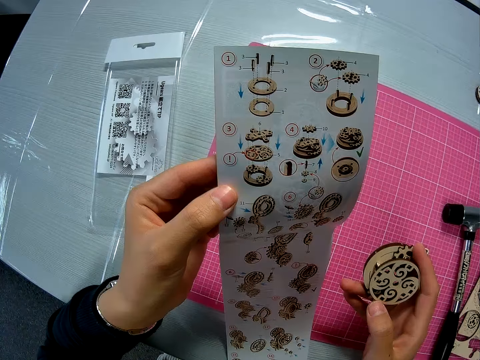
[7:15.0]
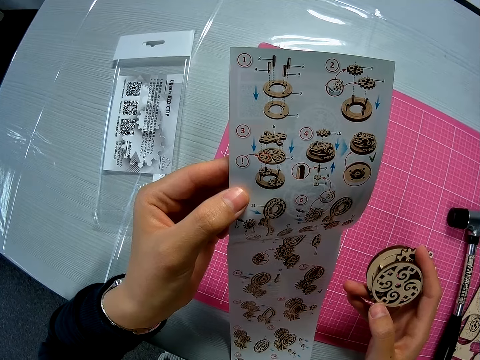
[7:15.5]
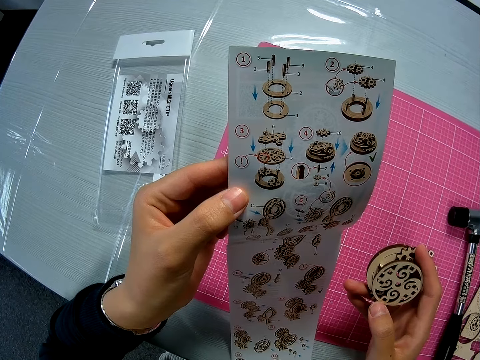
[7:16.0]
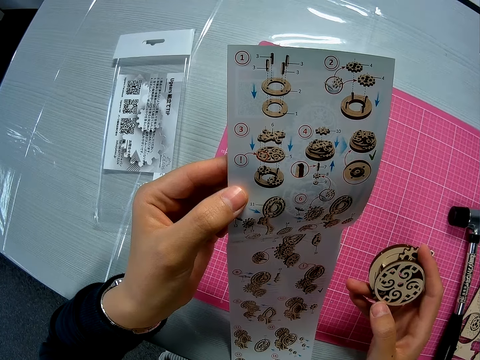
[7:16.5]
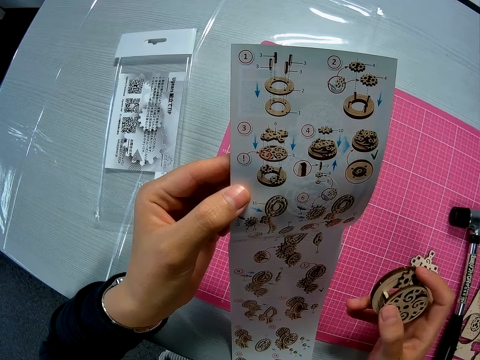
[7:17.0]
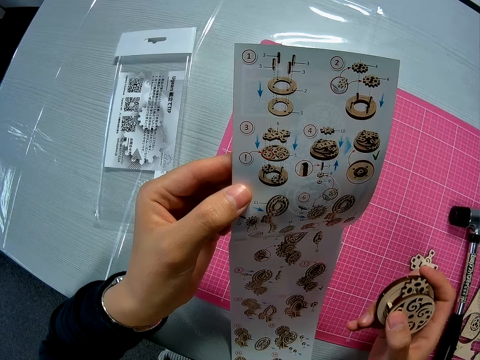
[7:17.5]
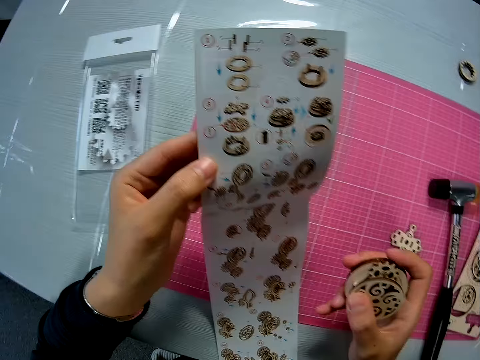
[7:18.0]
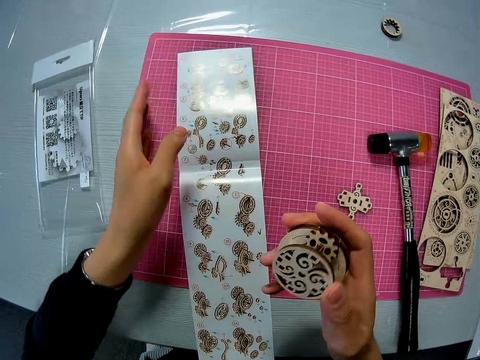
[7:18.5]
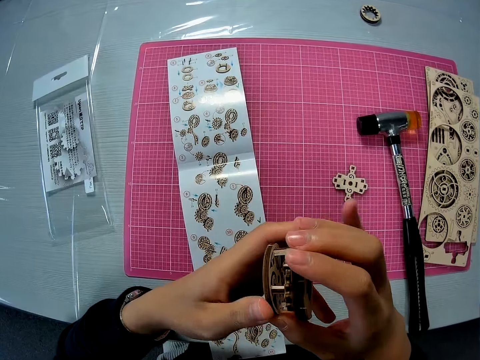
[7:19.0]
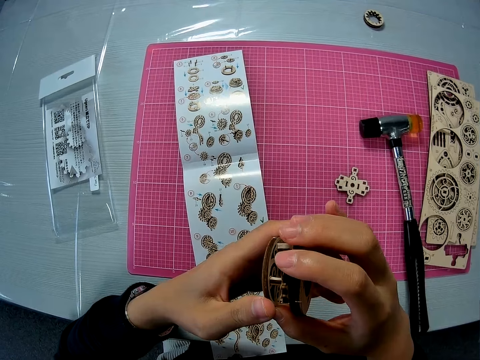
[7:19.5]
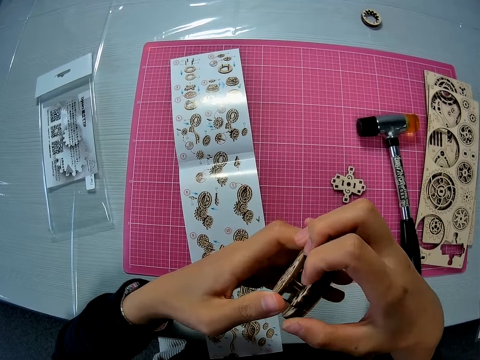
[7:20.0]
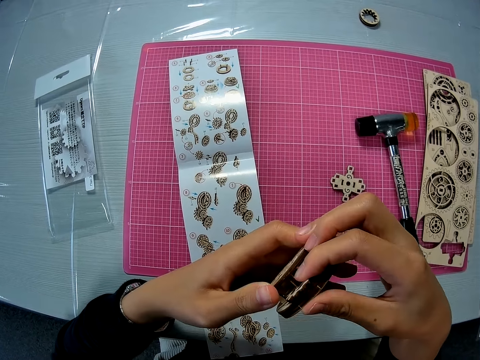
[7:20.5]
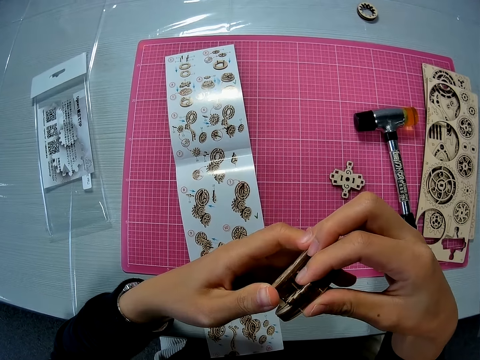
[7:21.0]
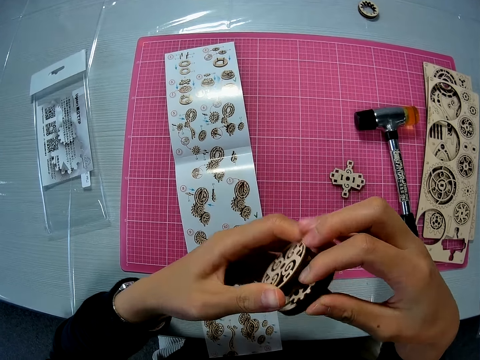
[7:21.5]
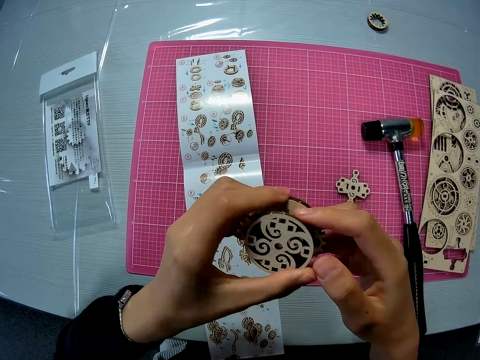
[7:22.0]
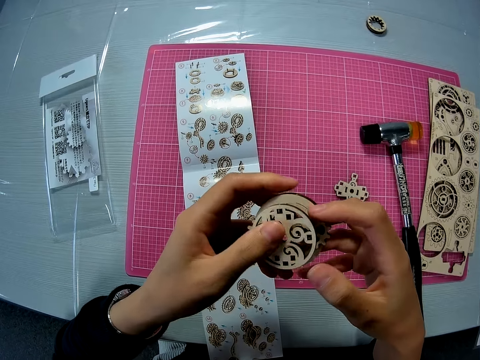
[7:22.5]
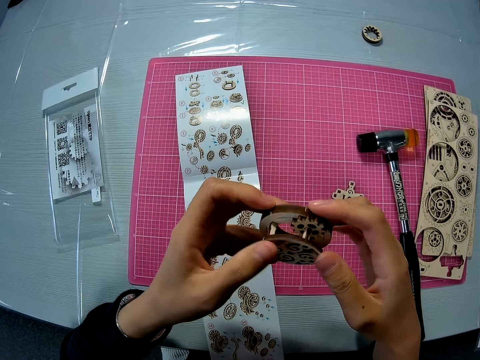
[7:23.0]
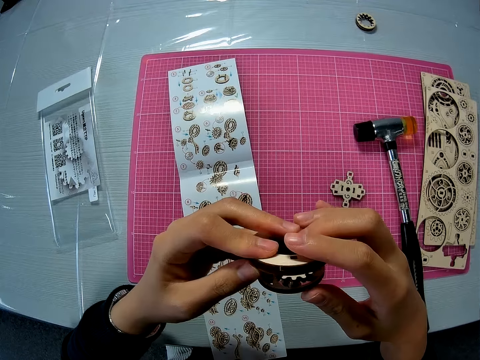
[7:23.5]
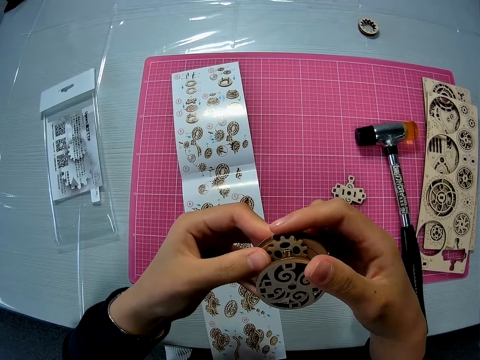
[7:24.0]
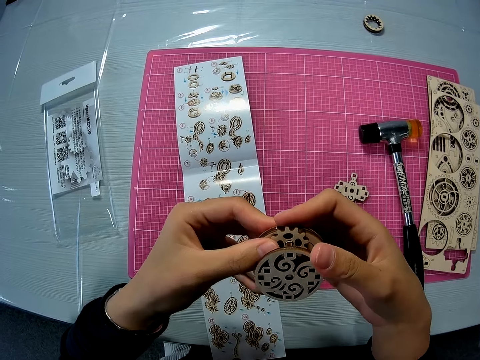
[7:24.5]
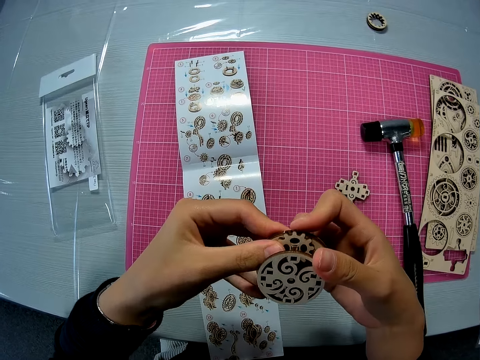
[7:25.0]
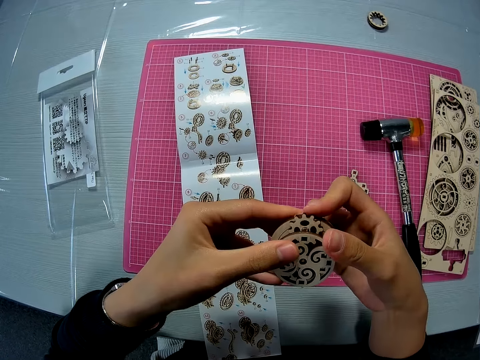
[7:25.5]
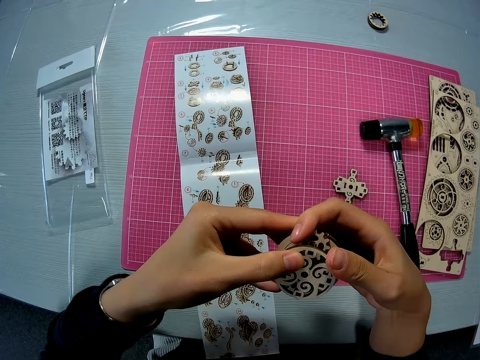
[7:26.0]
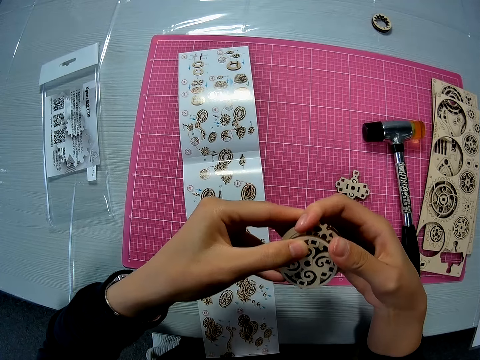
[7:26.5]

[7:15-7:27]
The camera wearer adjusts the mechanical model with her right hand. She drops the instruction manual on the pink sheet. She examines the mechanical model with both hands. She rotates the laser cut.

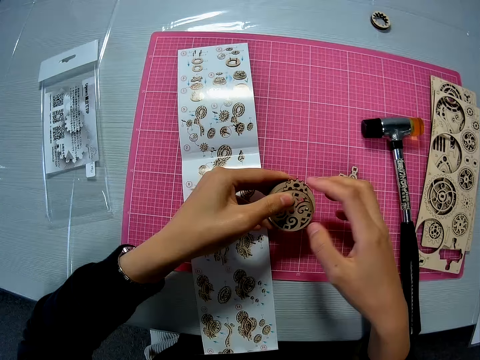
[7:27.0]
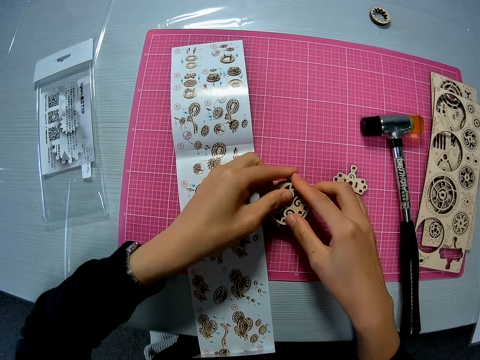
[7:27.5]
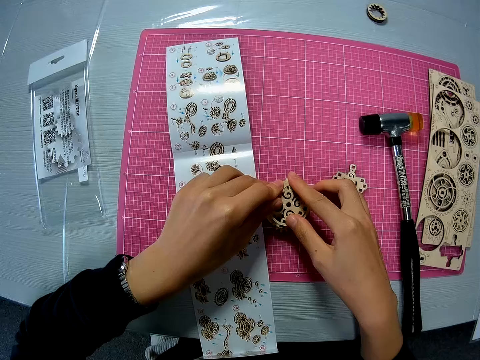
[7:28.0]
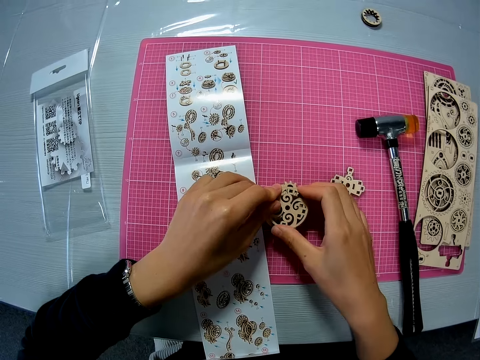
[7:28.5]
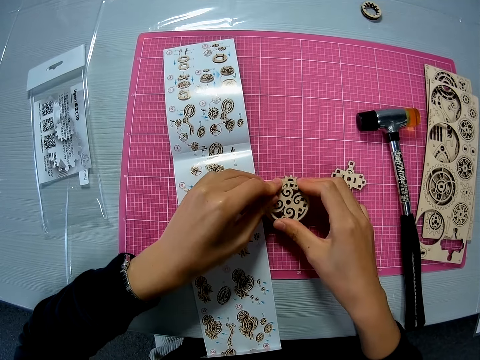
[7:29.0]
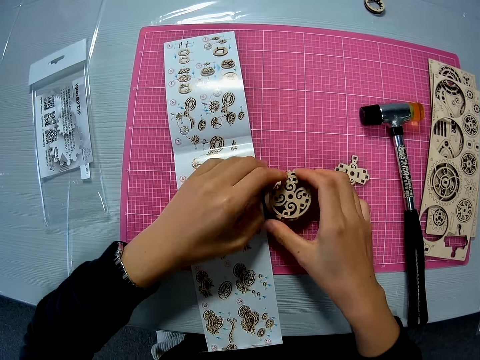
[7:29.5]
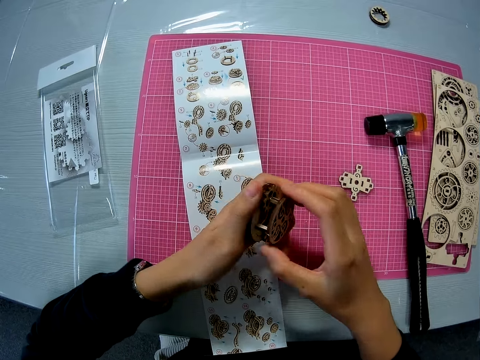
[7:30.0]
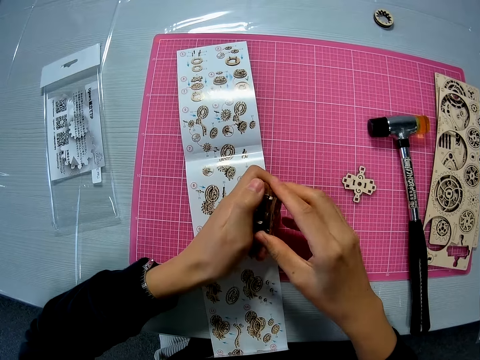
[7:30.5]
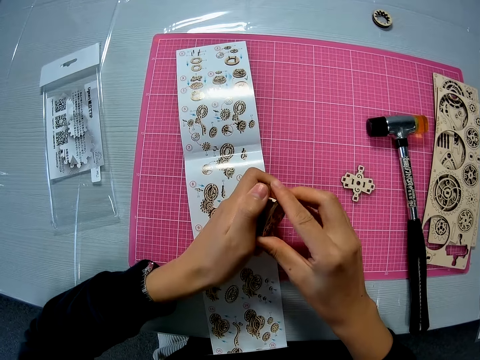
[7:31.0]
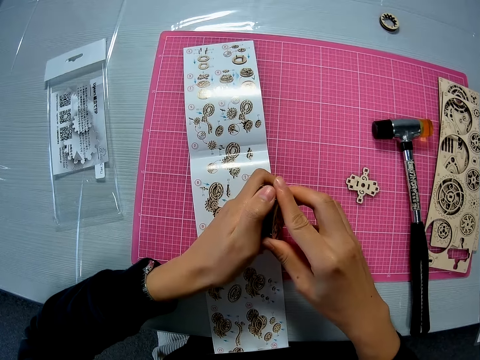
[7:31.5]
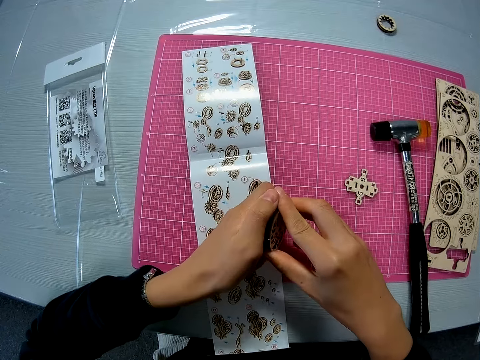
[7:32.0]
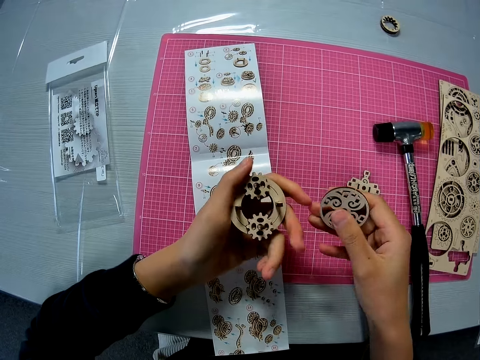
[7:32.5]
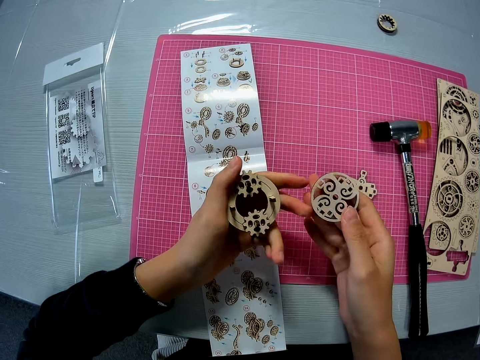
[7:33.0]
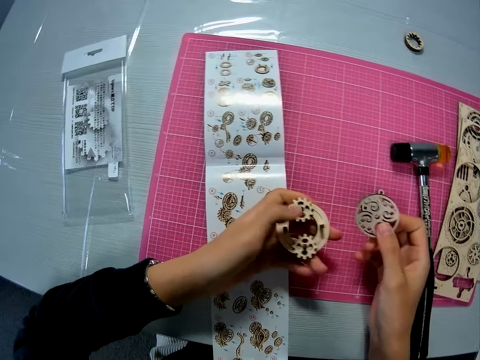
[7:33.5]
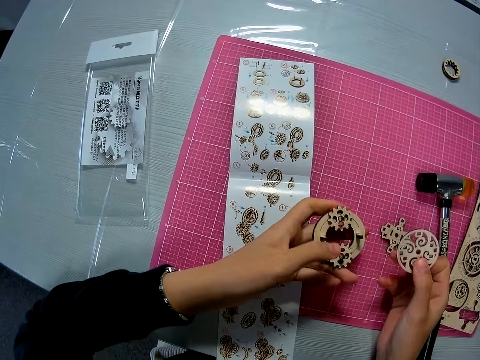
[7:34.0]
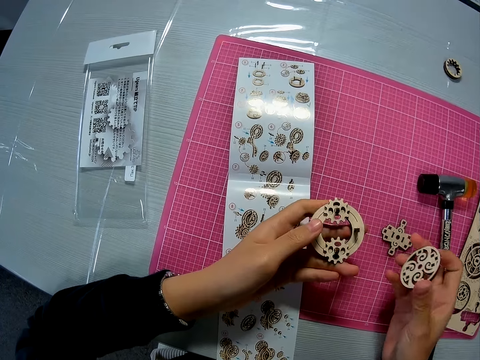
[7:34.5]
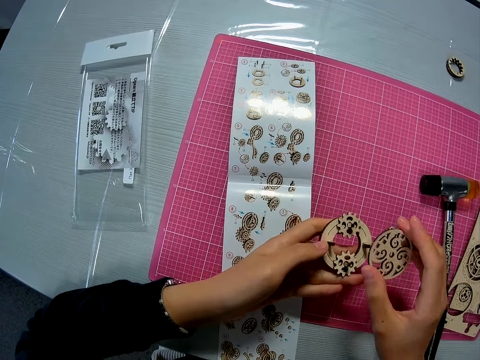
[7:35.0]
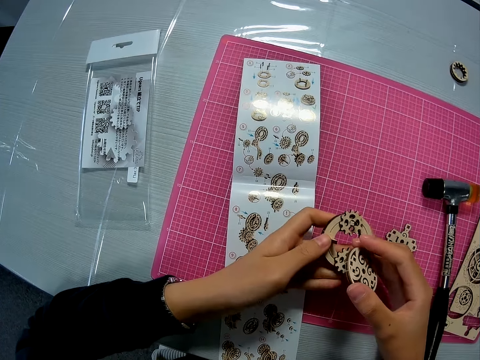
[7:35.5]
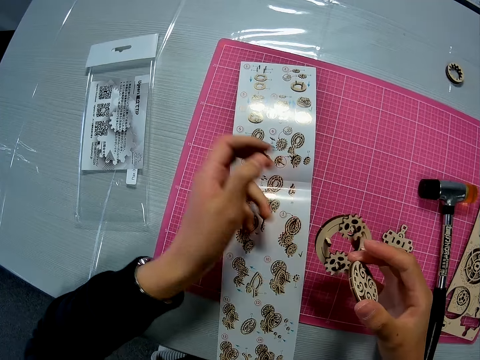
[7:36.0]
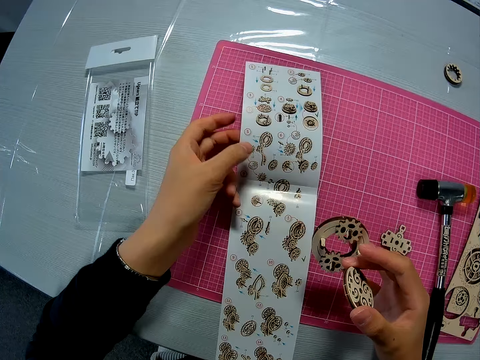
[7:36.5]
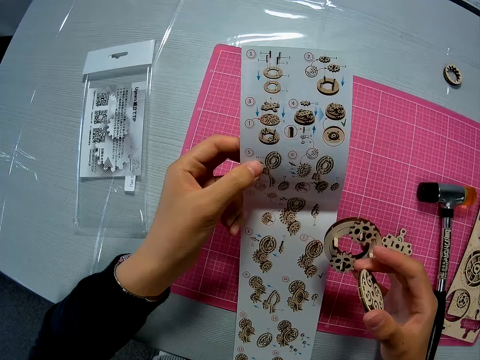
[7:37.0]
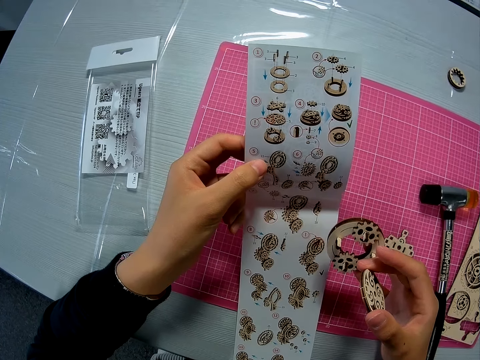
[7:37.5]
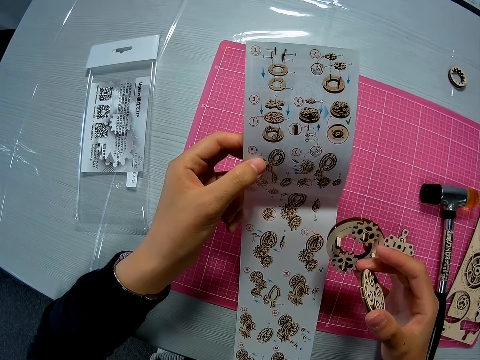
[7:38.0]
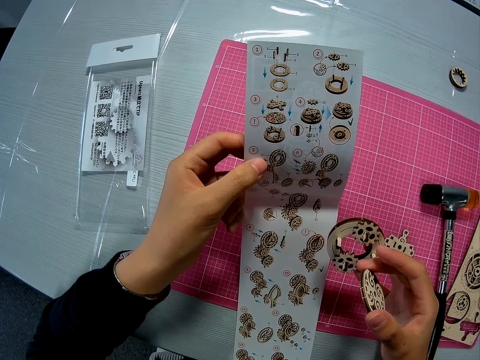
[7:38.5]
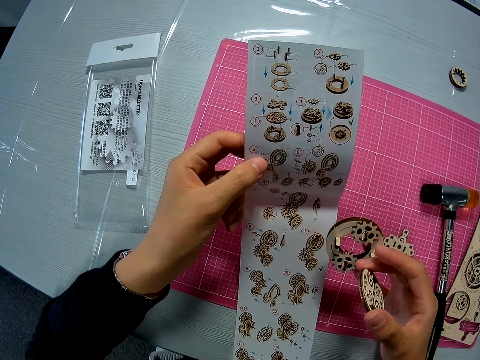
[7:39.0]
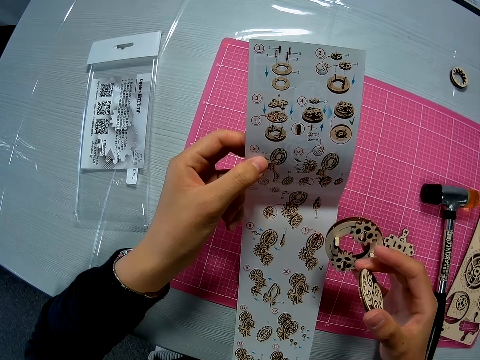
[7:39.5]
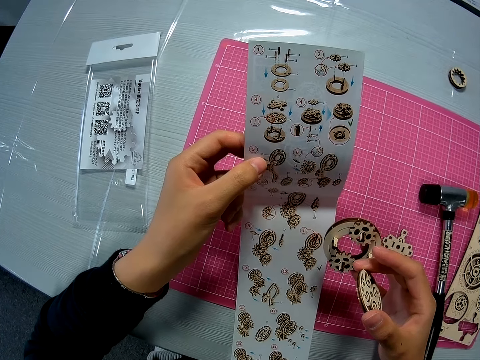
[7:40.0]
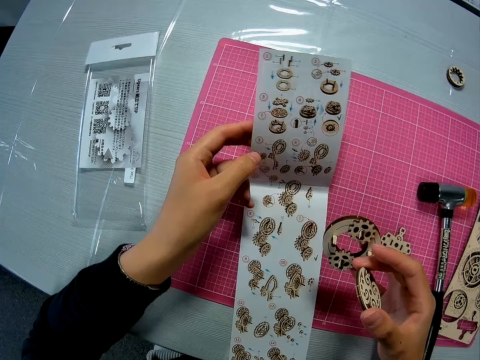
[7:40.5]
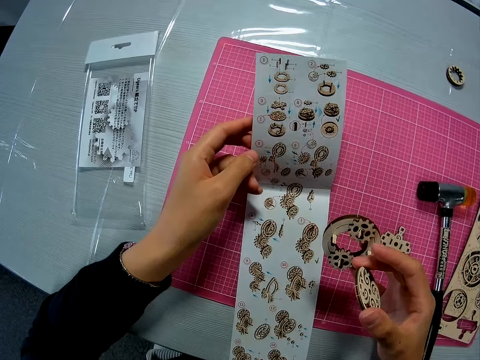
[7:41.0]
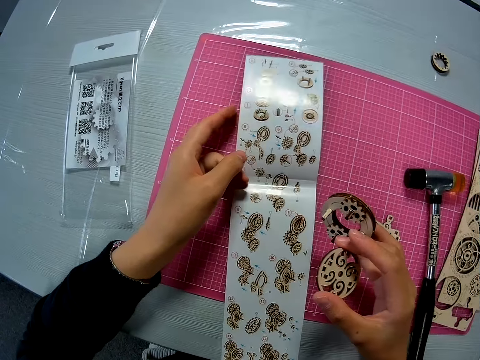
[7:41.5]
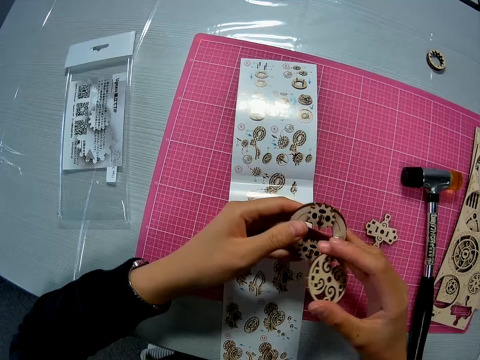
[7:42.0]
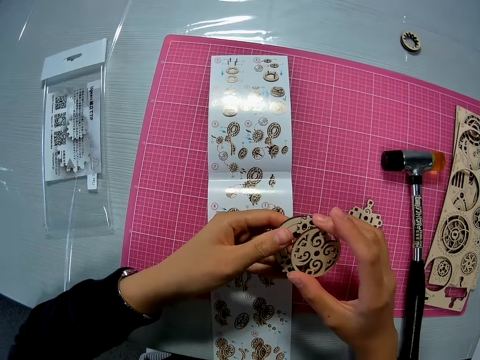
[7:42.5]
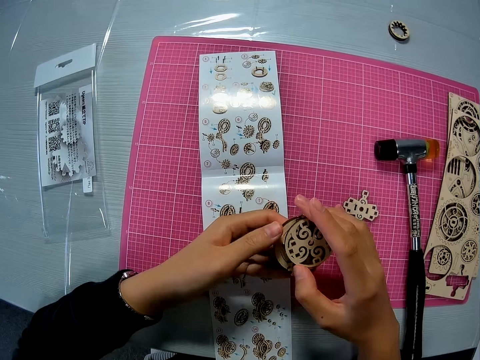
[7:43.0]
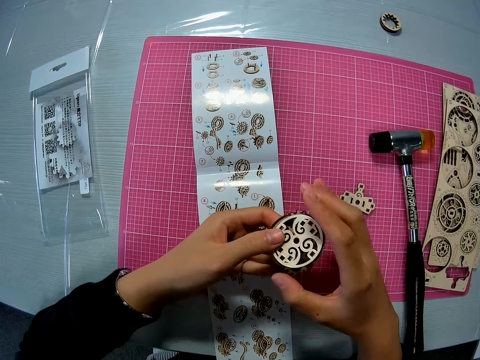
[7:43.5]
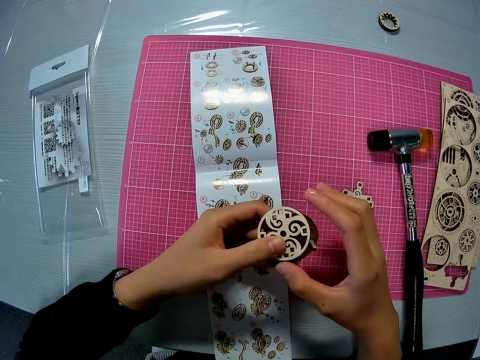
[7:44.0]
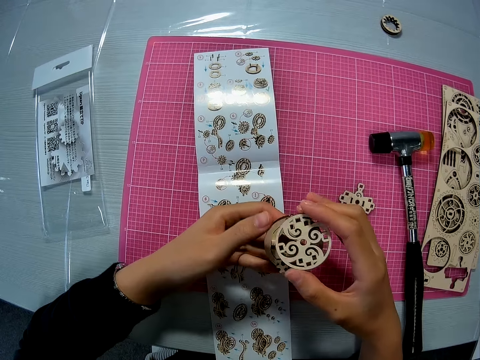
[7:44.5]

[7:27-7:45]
The camera wearer drops the mechanical model or laser cut on the pink sheet. She raises the mechanical model. She presses the laser cut. She removes a puzzle piece from the mechanical model. She opens the laser cut. She examines the mechanical model with her left hand, and passes the mechanical model to her right hand. She raises the instruction manual or laser craft from the pink sheet. She looks at the laser craft. She drops the instruction manual on the pink sheet. She sets the puzzle piece to the mechanical model. She holds the laser cuts together.
